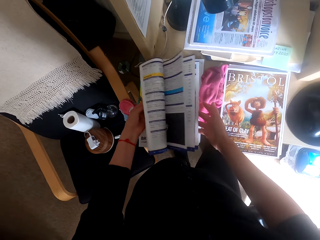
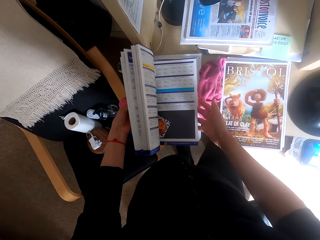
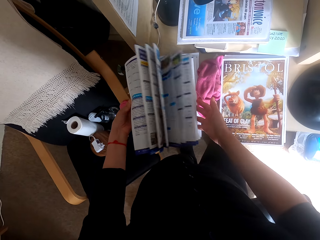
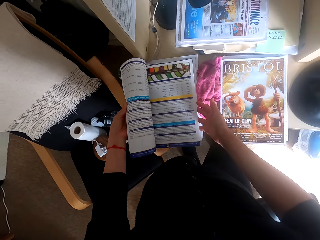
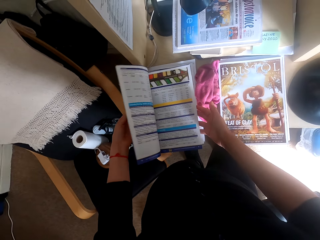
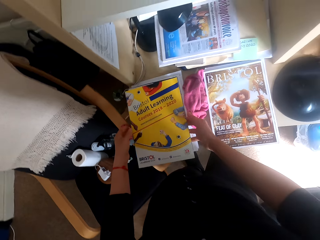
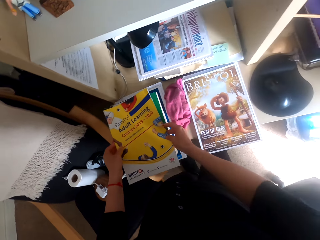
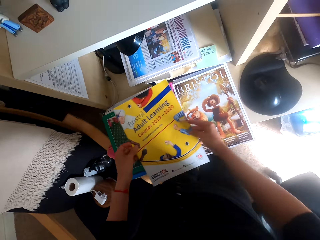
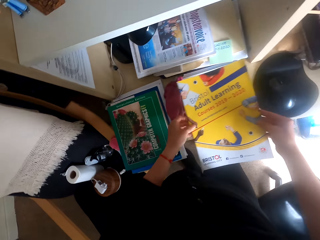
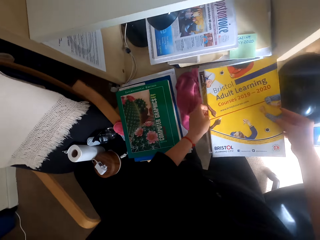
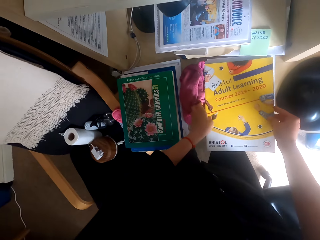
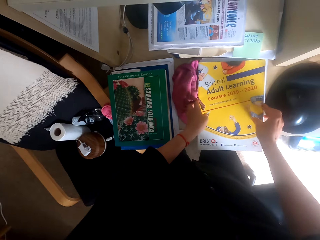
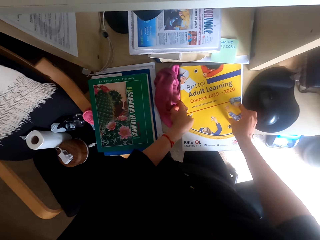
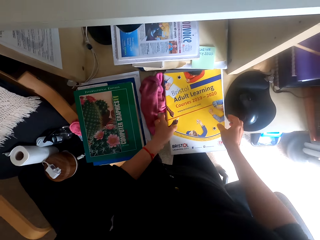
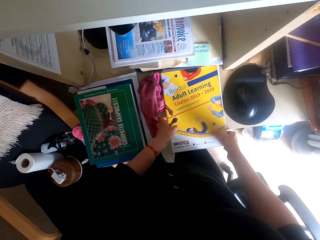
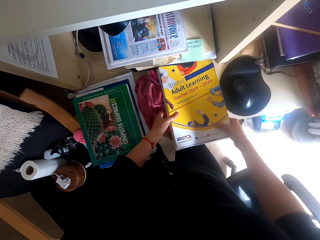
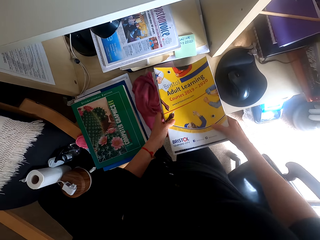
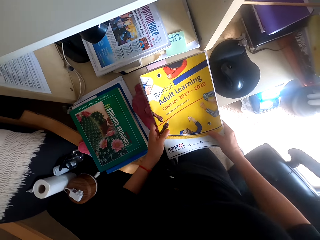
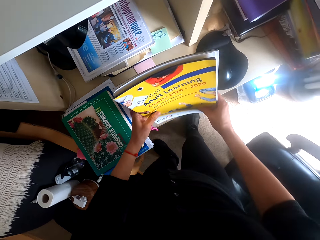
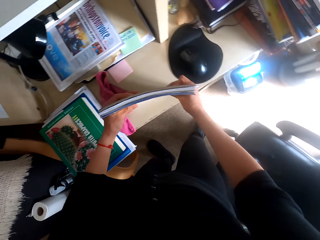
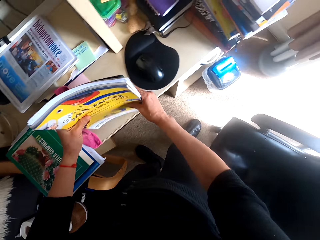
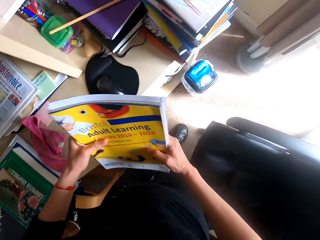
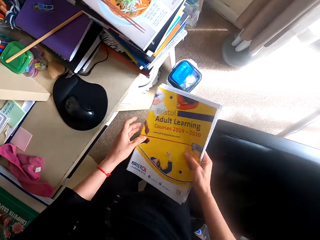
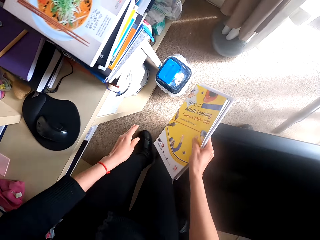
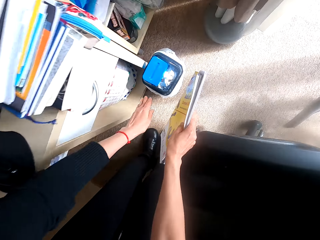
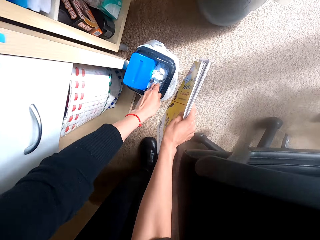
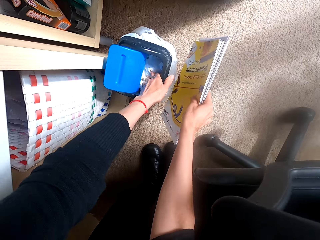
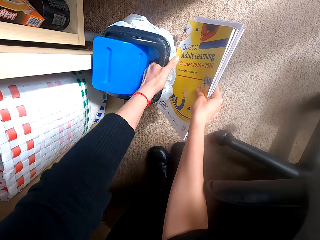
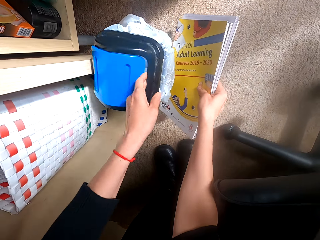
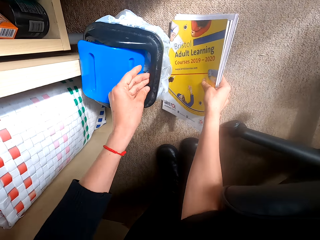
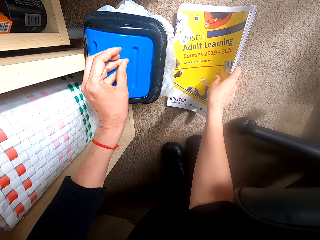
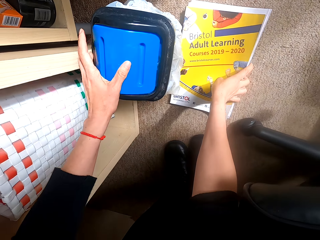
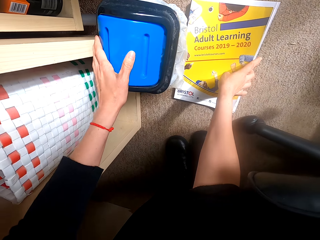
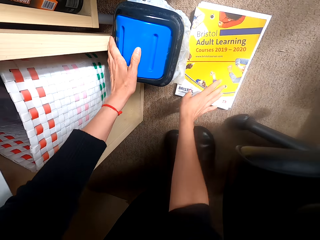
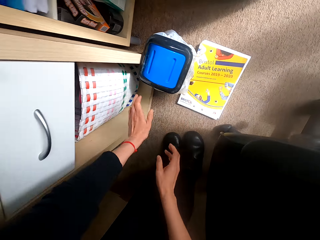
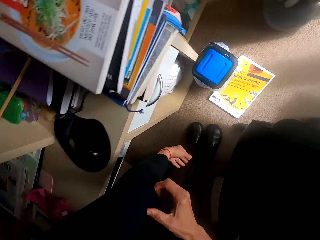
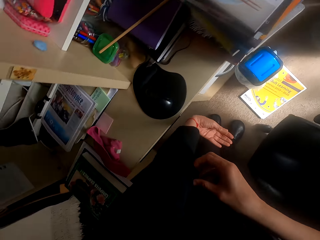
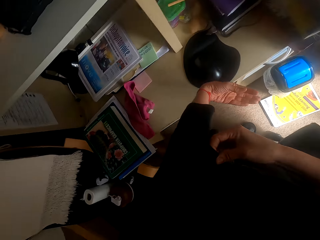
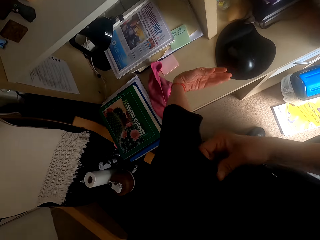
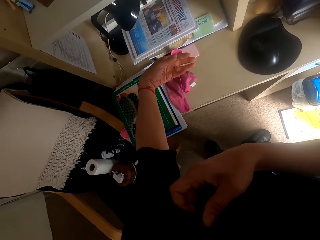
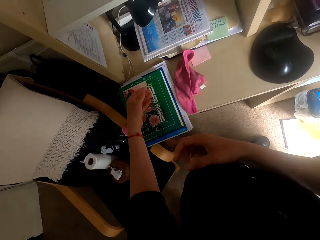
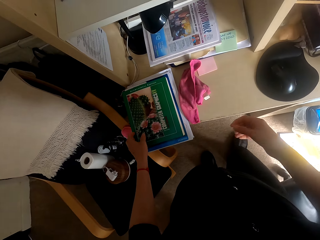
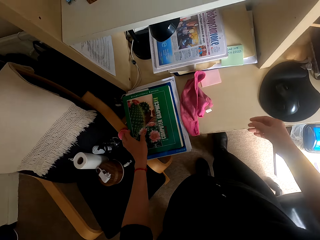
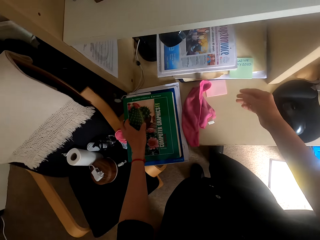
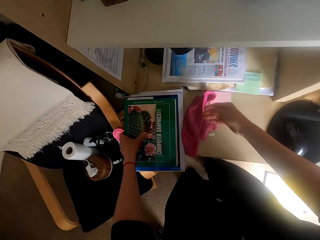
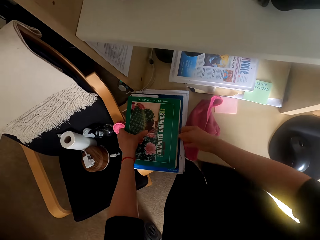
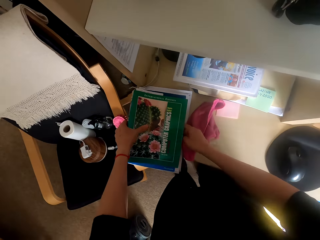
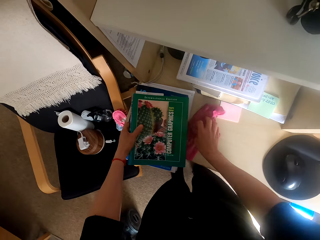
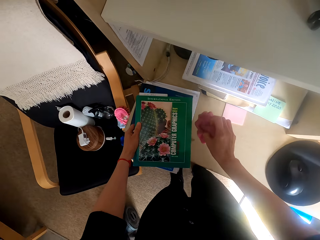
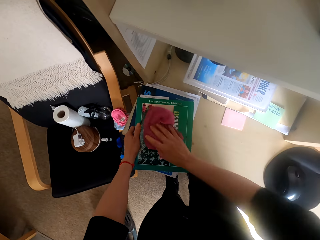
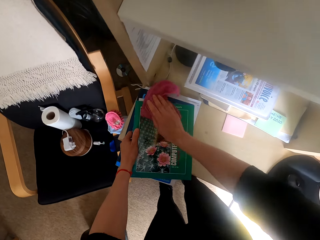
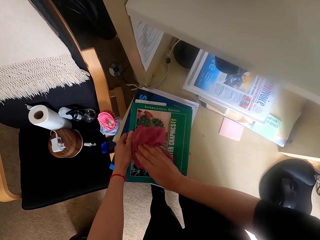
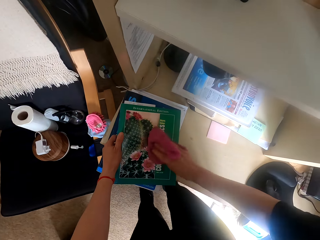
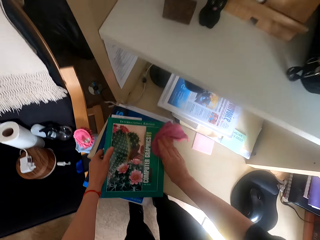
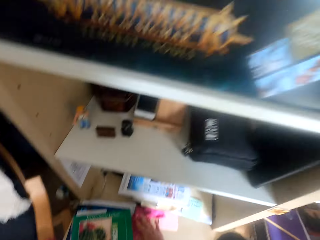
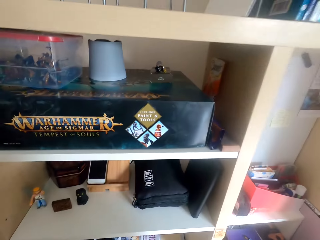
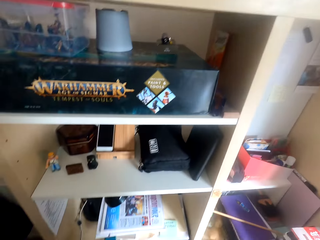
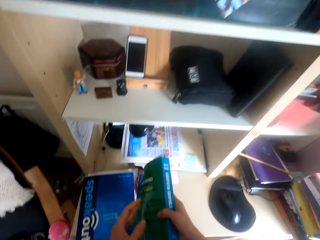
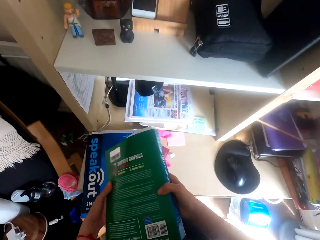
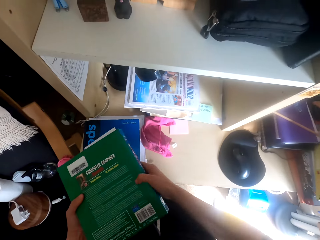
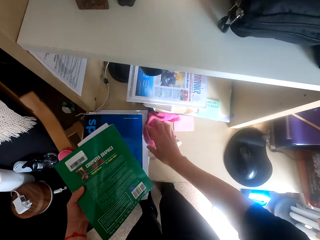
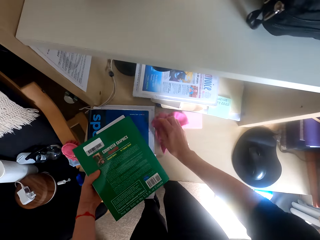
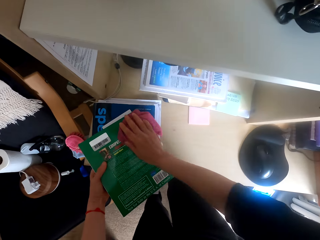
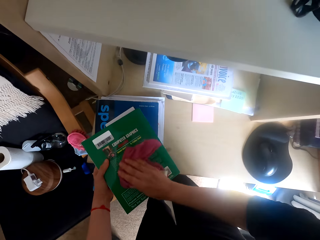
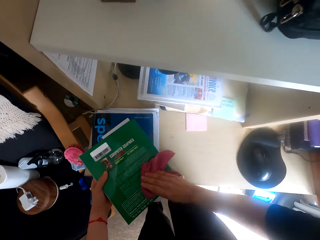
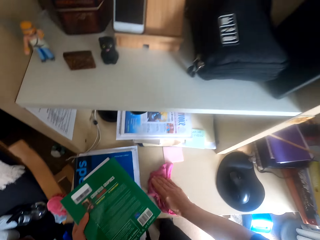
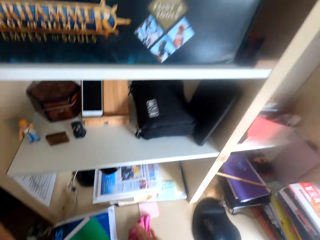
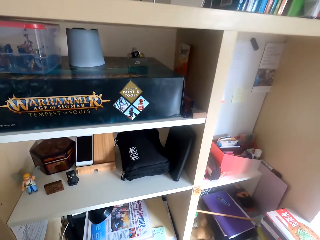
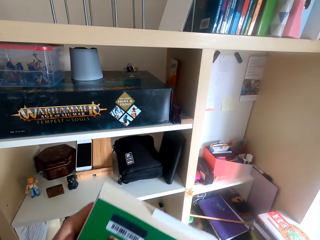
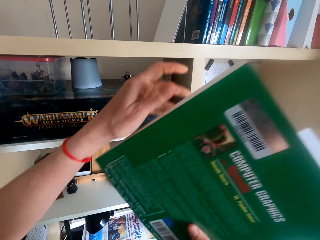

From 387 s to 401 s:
The camera wearer flips the pages of the magazine. They pick up the book and place the book on the magazines. They pick up the books and arrange the books. They turn around. They bend down. They push trash in a dustbin. They move the dustbin. They place the books on the floor. They touch the dustbin. They stand up. They adjust the pullover. They pull the sleeve. They move the legs. They pick up a book. They pick up a towel and wipe the book with the towel. They place the towel on the table. They turn the book. They hold the book. They pick up the towel and wipe the book with the towel. They place the towel on the table. They lift the book.

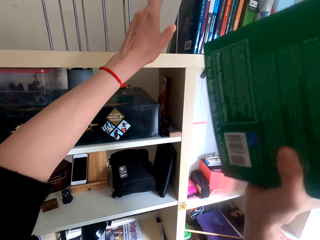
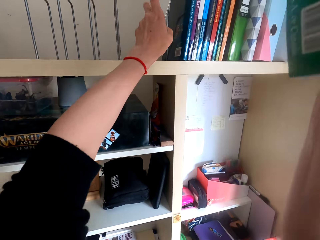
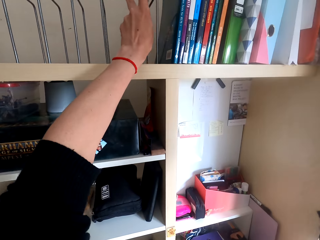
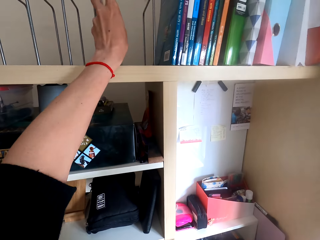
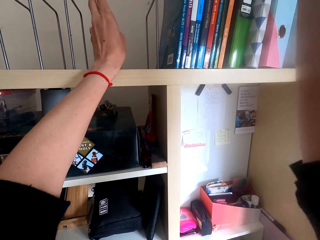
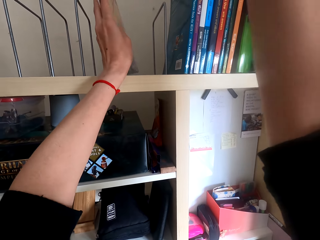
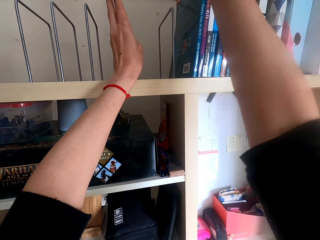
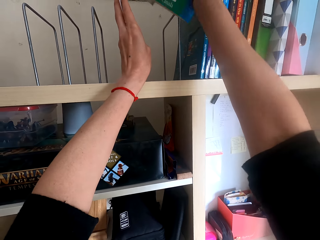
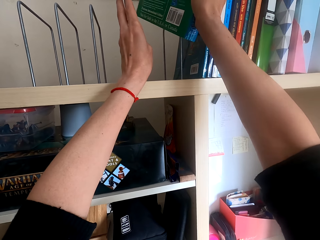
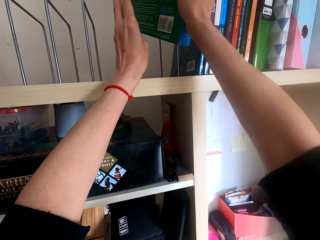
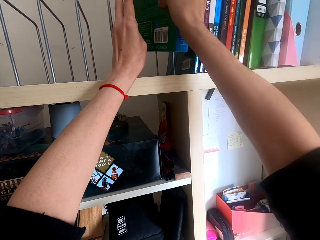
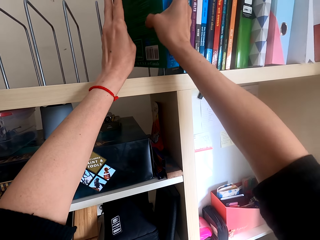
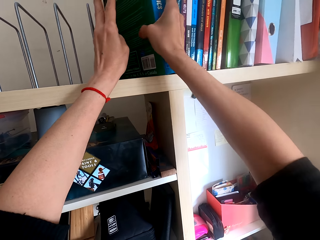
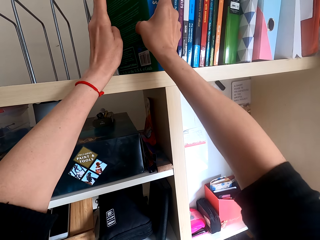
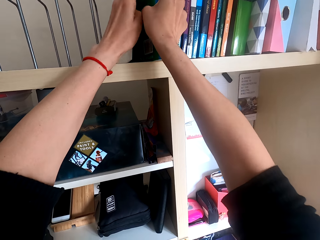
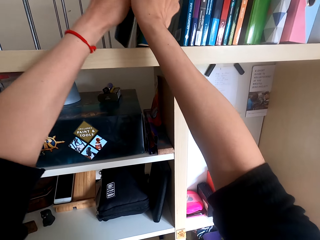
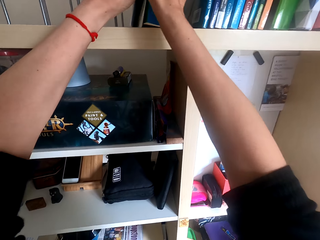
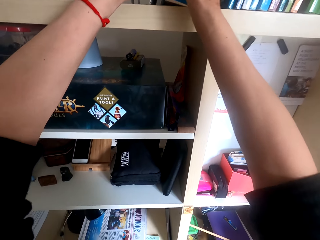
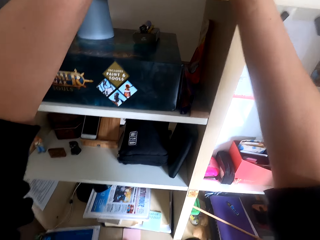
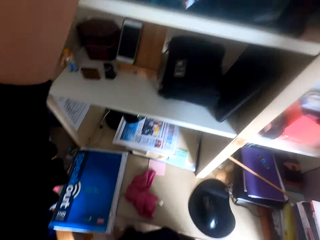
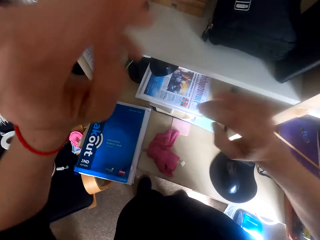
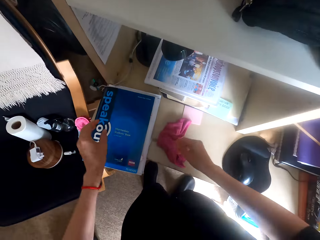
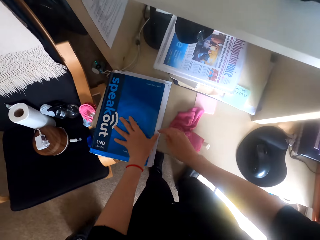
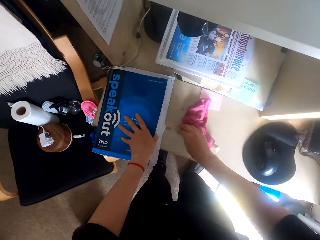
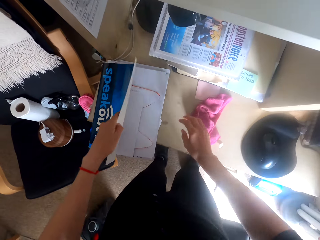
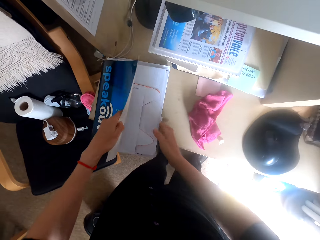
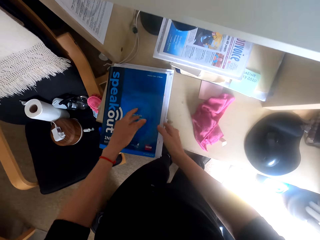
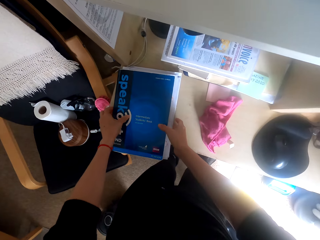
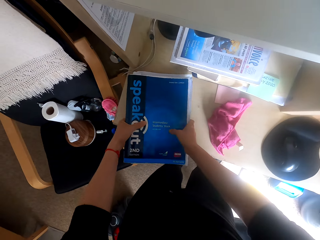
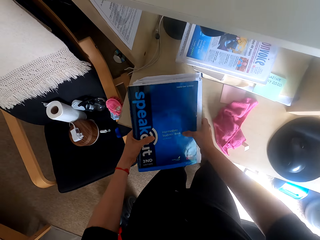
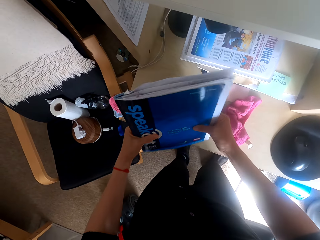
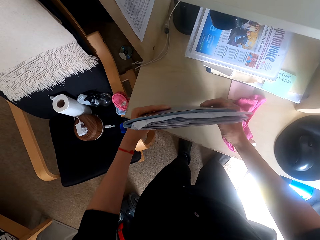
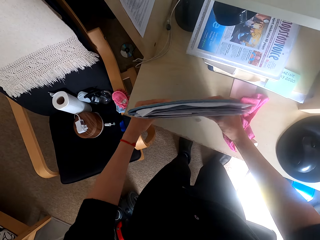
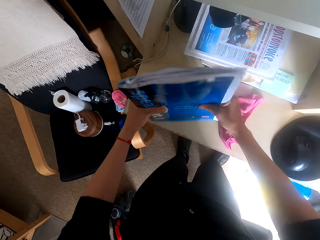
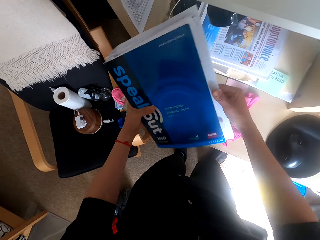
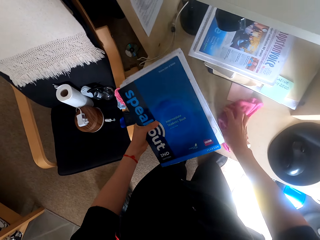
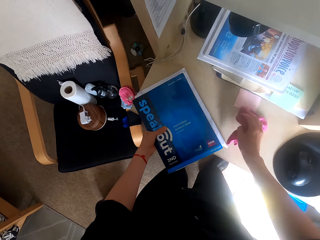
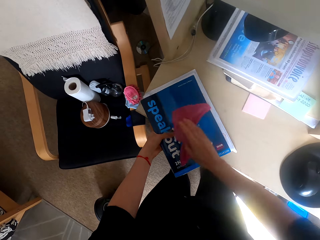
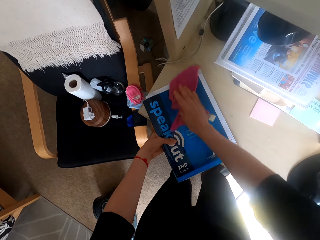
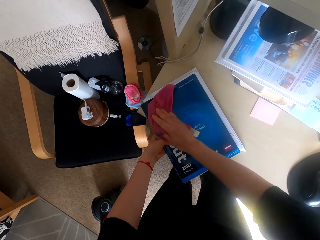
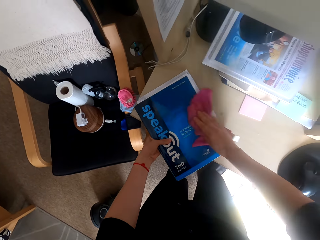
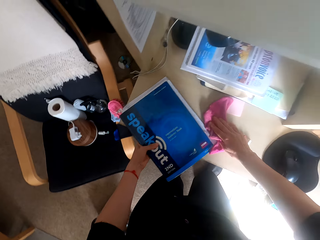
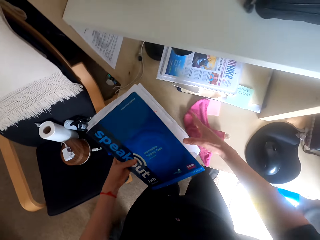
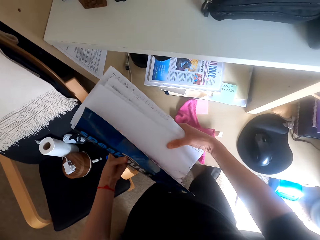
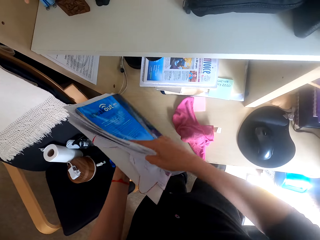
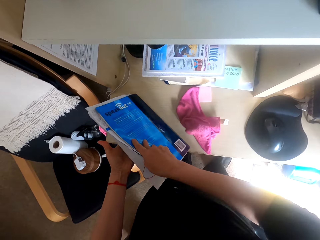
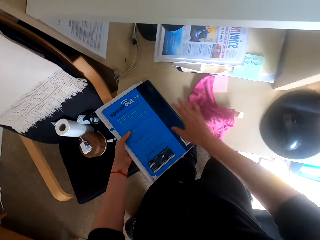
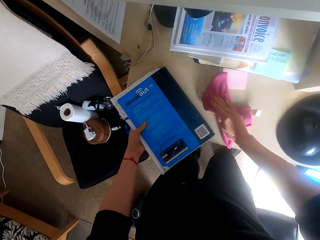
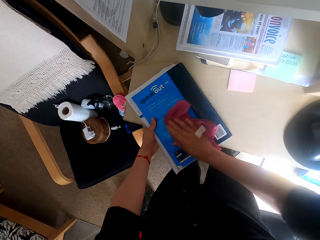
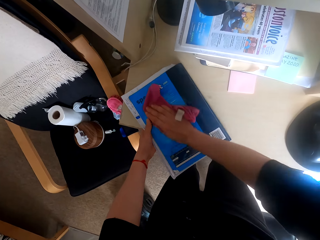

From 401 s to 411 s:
The camera wearer moves a book and places the book on the shelf. They move the towel. They hold a book. They flip the book. They open the book. They pick up the book. They hit the book on the table. They align the book. They place the book on the table. They pick up the towel and wipe the book with the towel. They place the towel on the table. They turn the book. They pick up the towel. They wipe the book.
